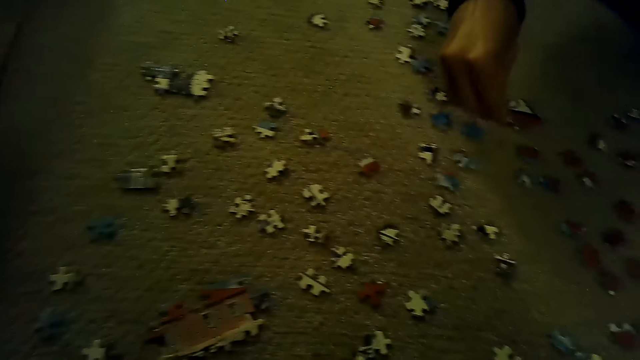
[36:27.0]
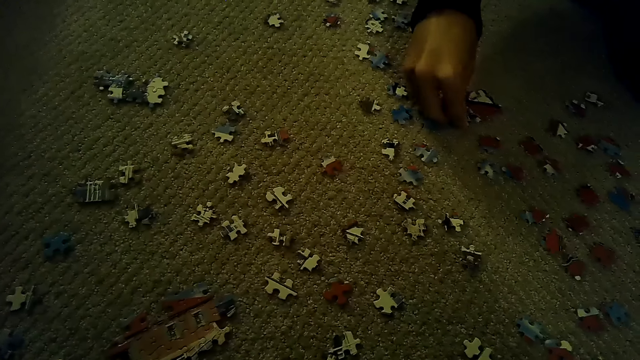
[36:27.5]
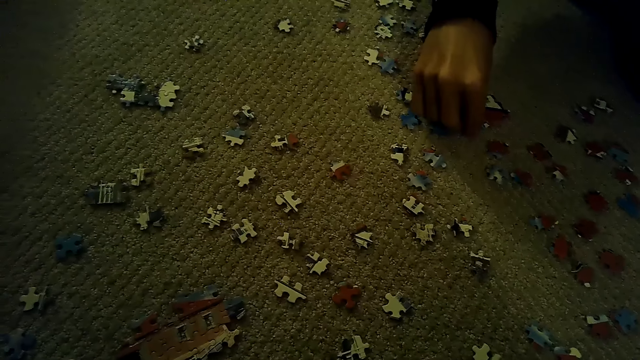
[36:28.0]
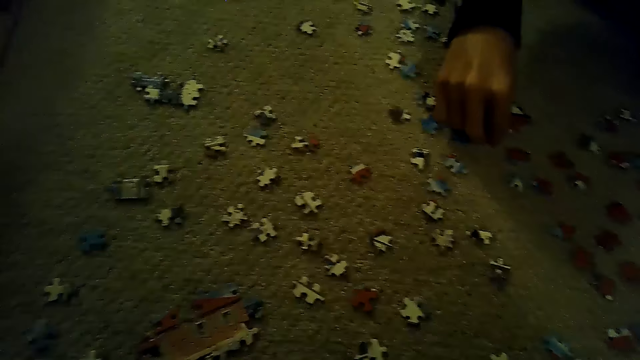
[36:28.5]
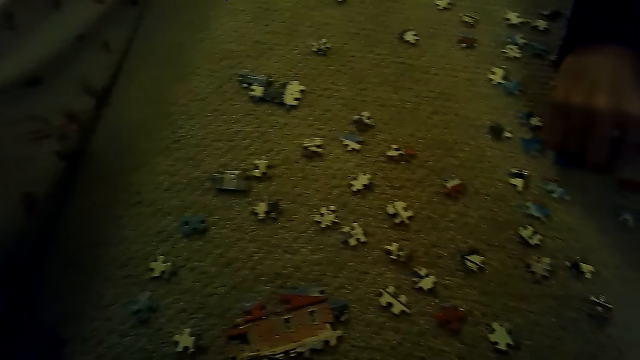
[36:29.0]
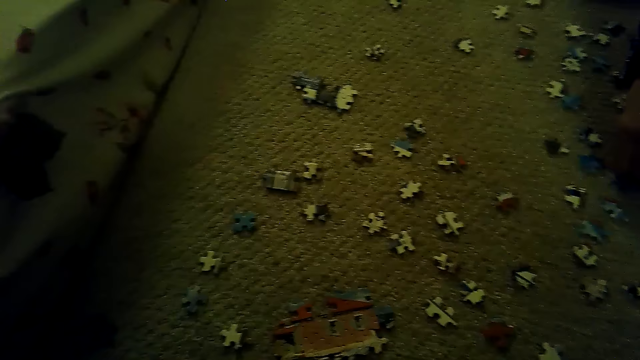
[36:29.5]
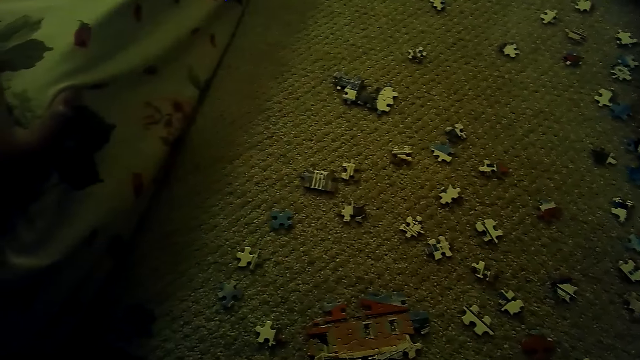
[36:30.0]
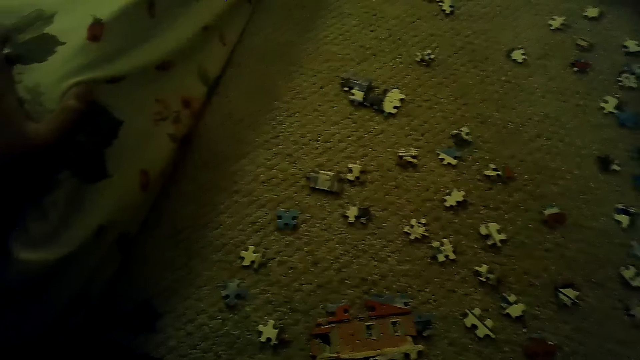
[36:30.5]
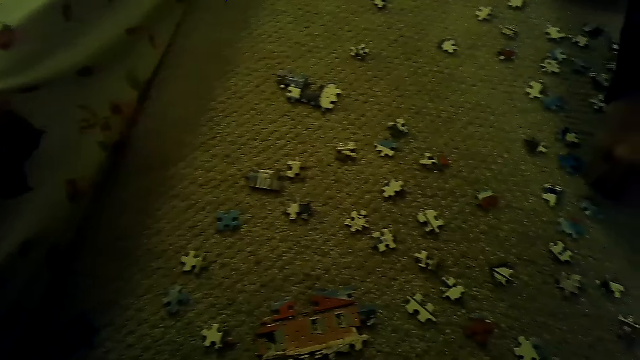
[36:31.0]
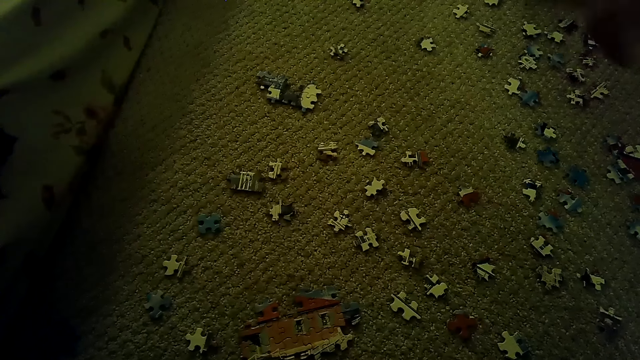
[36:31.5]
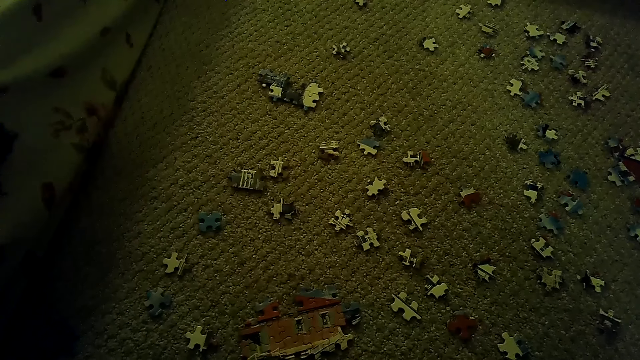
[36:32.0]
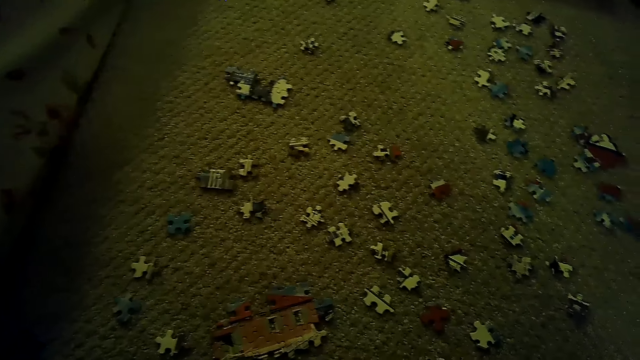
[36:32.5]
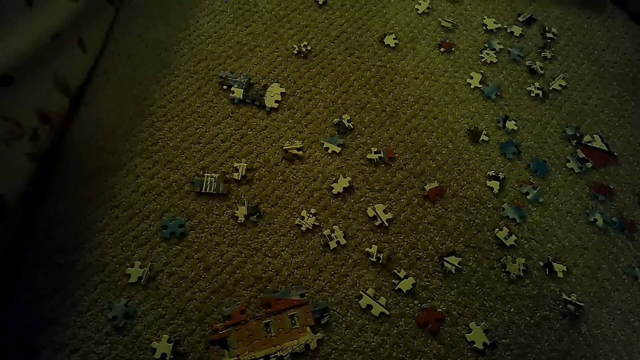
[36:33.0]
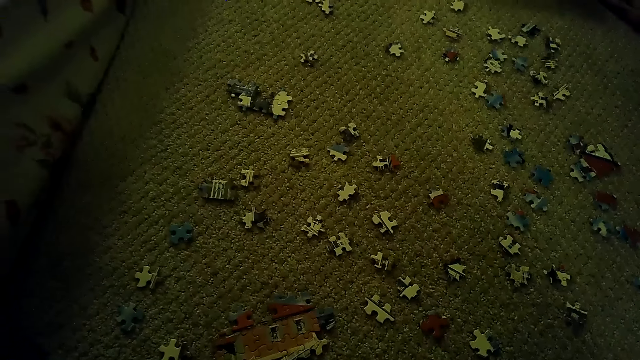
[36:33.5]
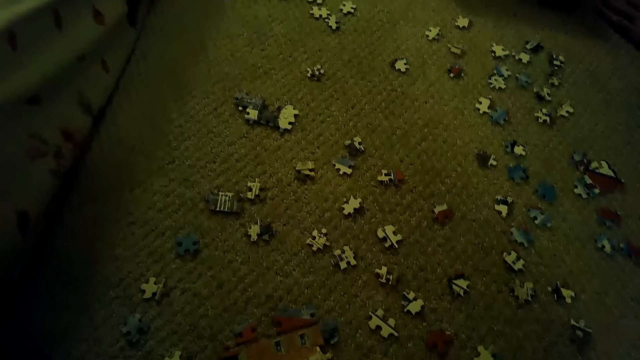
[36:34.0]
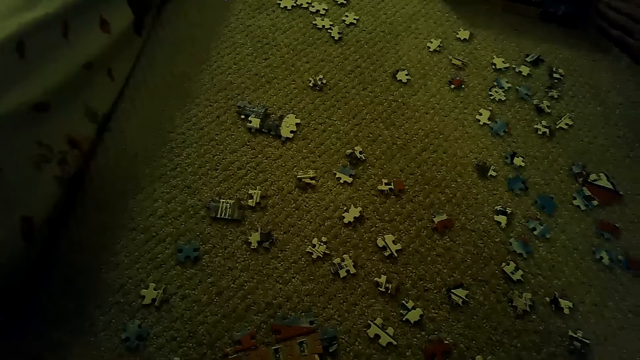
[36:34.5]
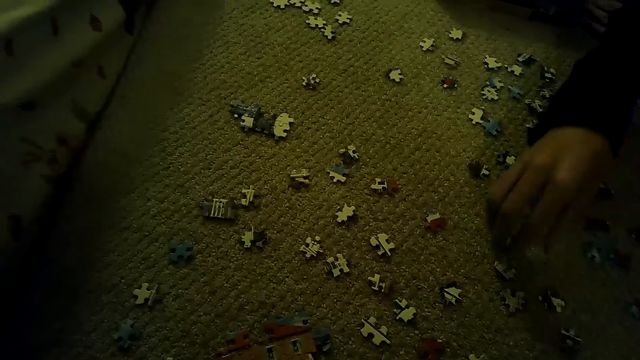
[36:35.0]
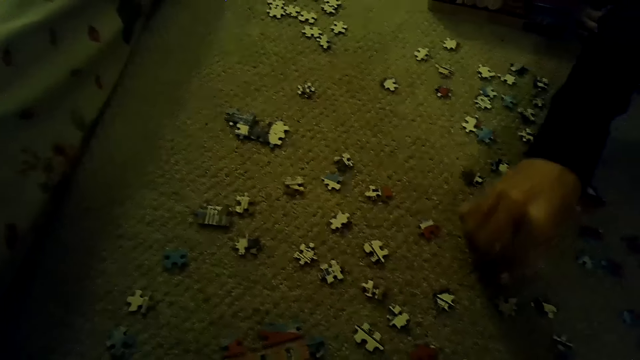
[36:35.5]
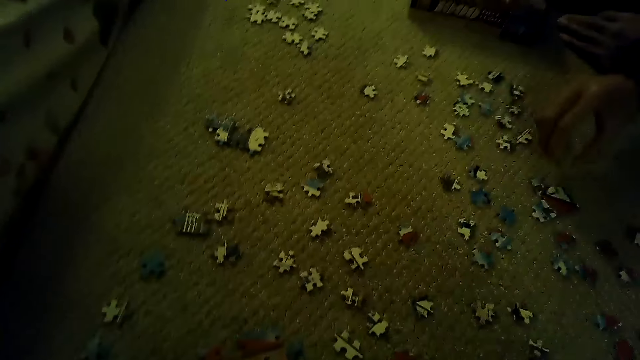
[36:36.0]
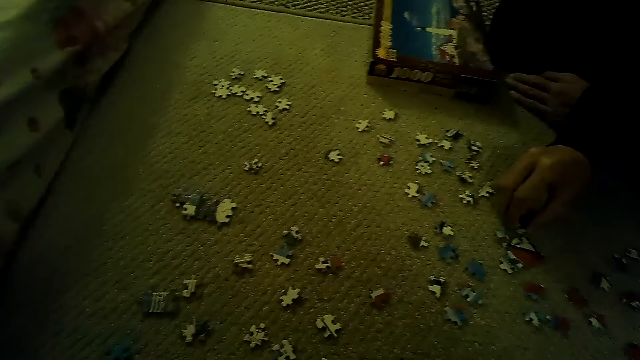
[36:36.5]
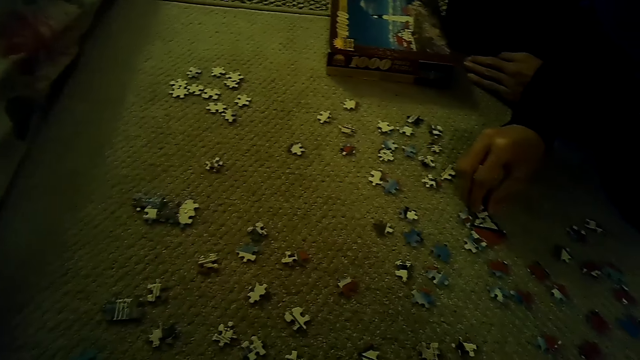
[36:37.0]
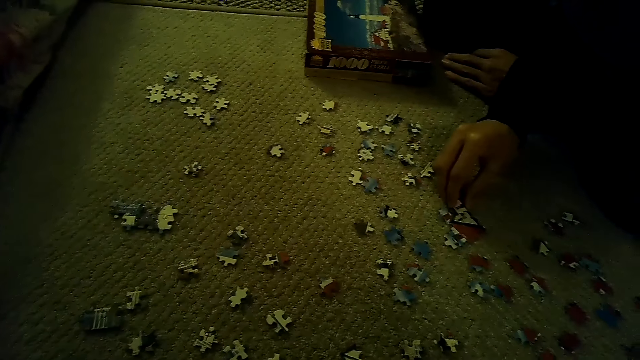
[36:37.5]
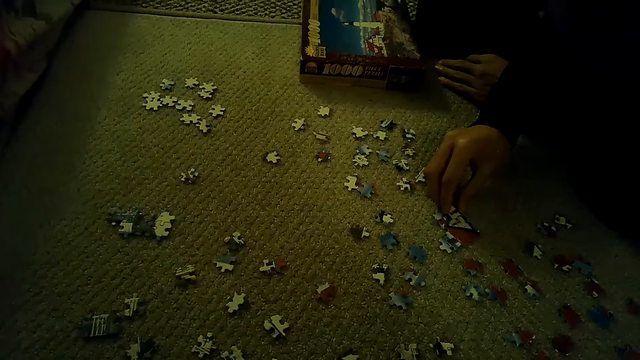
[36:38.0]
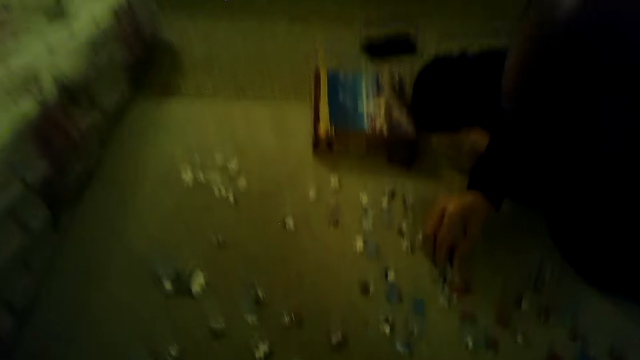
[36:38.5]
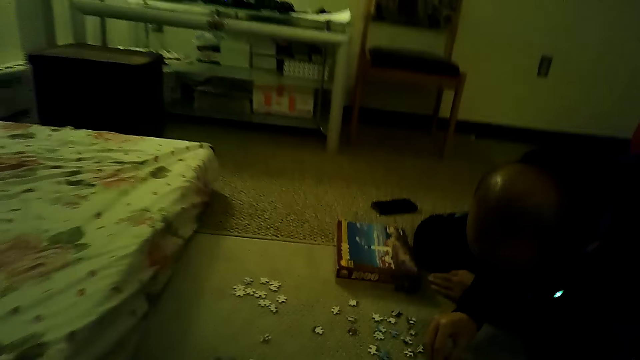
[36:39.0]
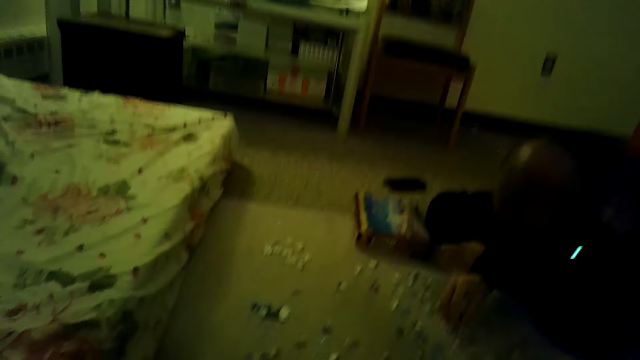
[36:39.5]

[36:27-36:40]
A man plays the jigsaw puzzle. The man picks the puzzle piece and fixes the puzzle. The man picks the puzzle piece and fixes the puzzle piece.

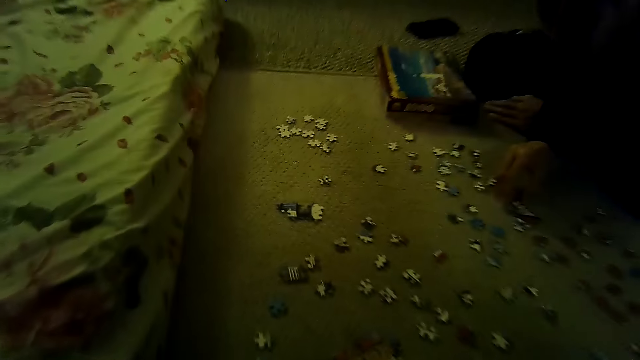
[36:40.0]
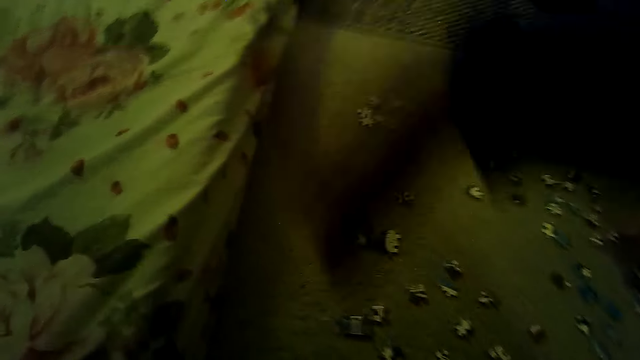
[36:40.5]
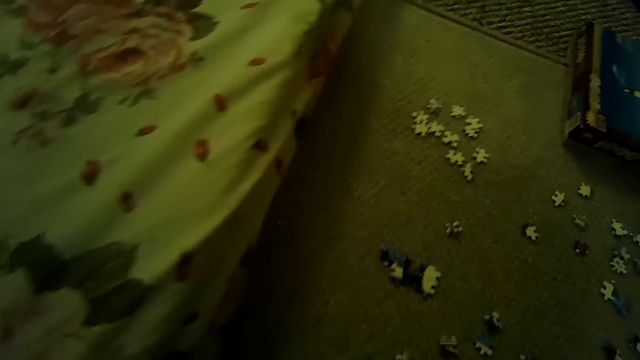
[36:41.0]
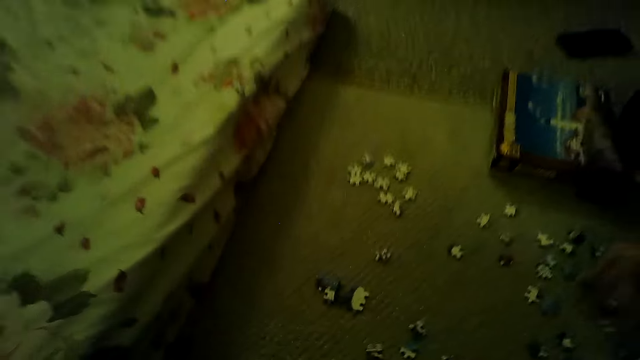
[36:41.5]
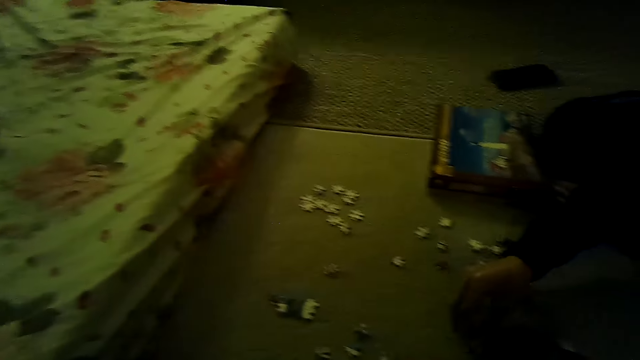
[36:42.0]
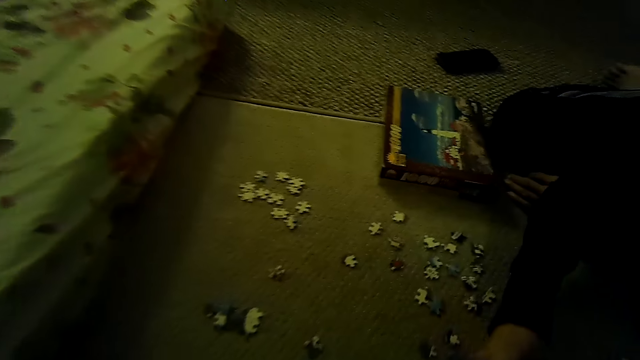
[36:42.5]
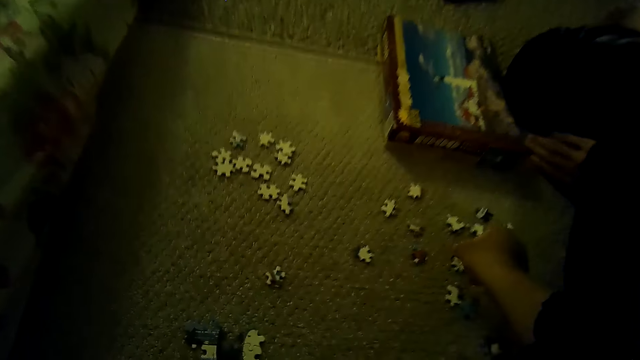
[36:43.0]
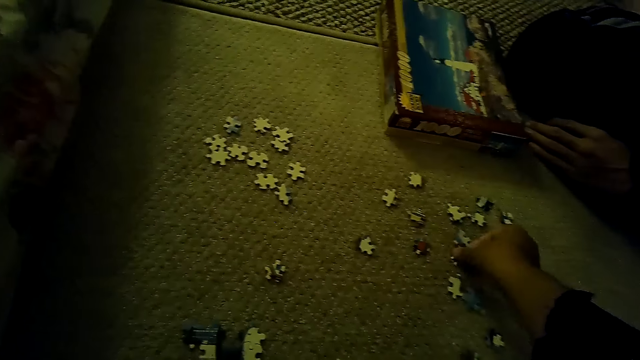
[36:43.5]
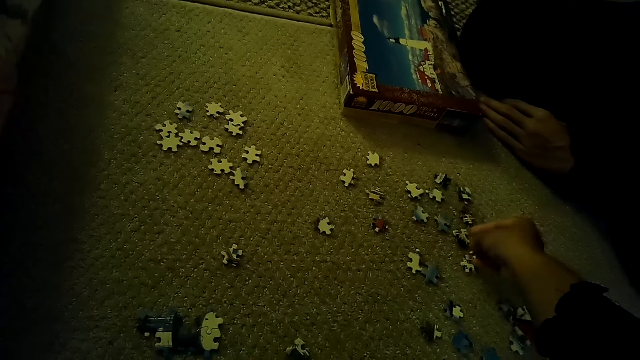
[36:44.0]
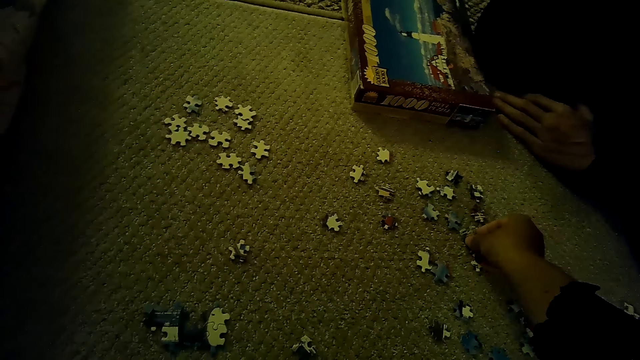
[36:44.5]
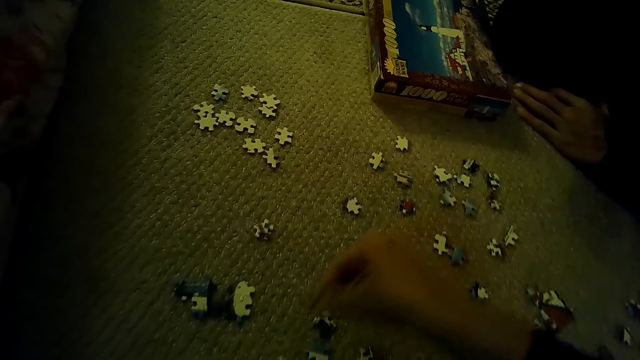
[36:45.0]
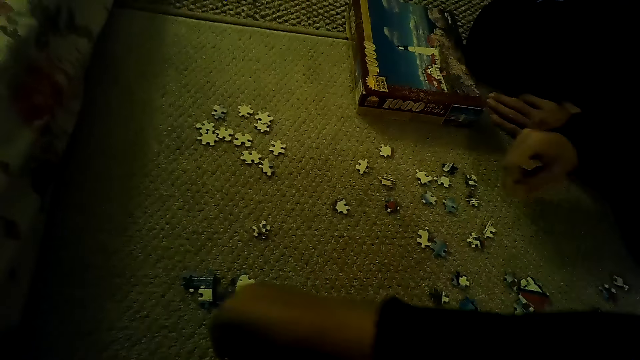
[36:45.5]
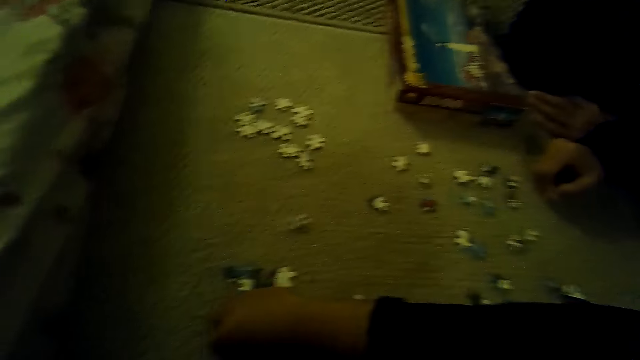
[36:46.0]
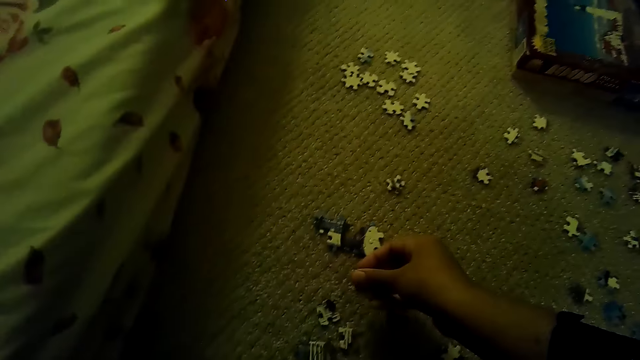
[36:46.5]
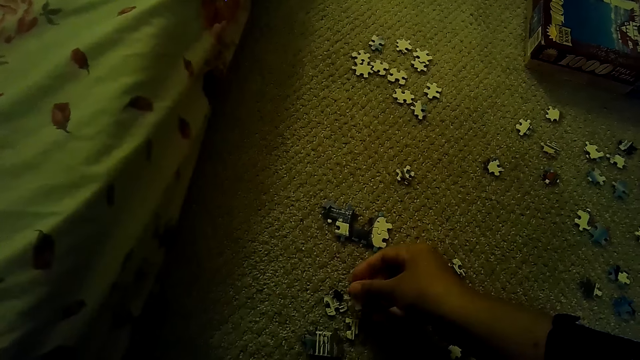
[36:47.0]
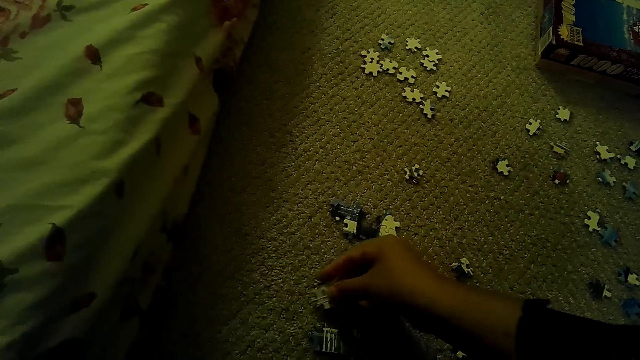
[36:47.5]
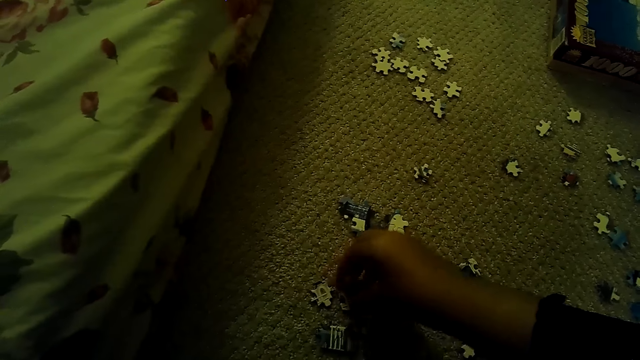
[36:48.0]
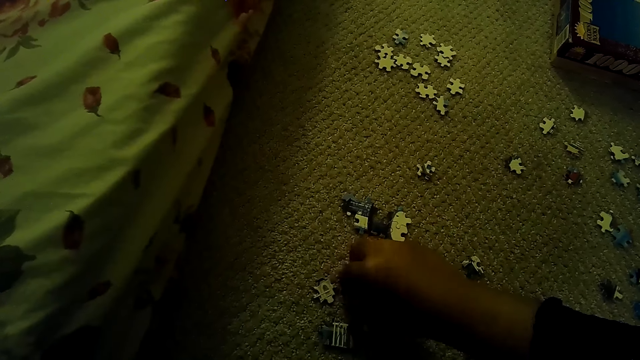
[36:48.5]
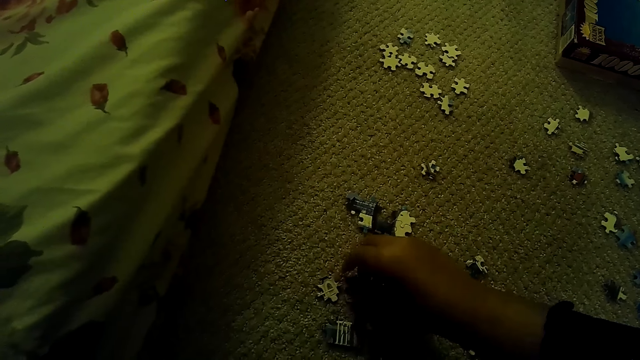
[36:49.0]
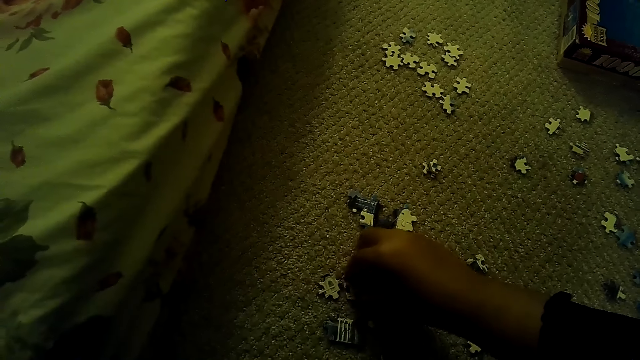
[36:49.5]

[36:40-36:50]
A person moves the hand. The camera wearer picks up the puzzle piece. They play the jigsaw puzzle. They fix the puzzle piece.
